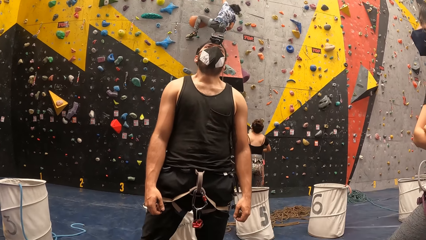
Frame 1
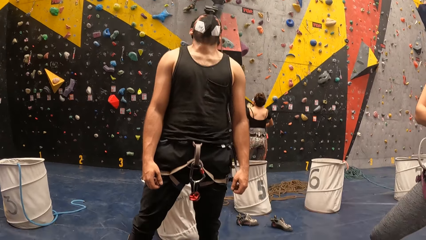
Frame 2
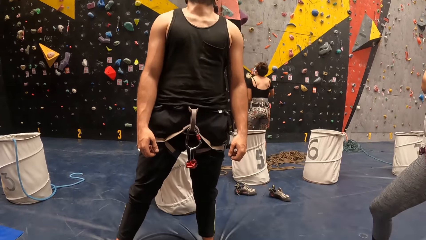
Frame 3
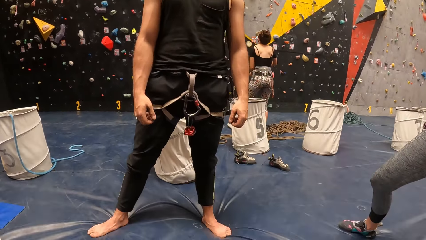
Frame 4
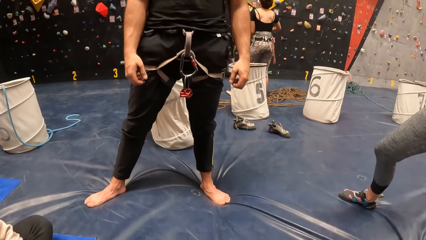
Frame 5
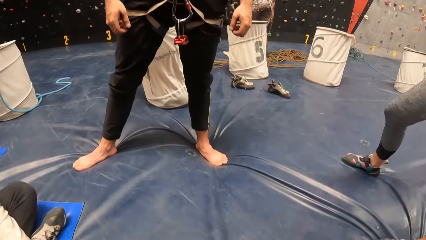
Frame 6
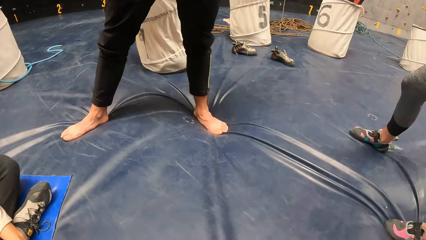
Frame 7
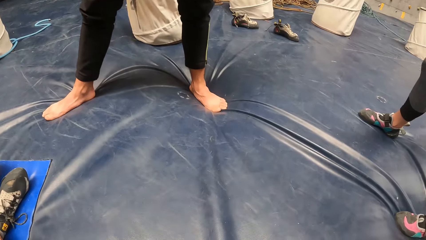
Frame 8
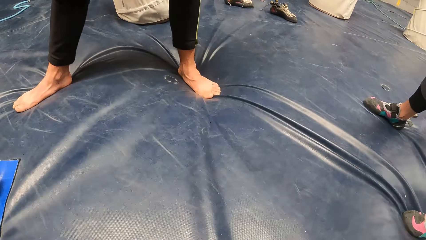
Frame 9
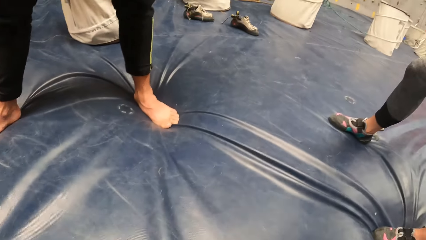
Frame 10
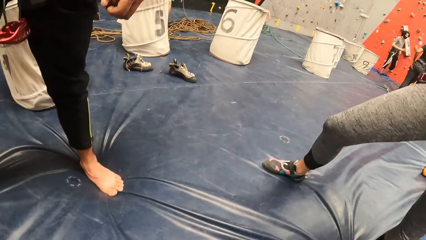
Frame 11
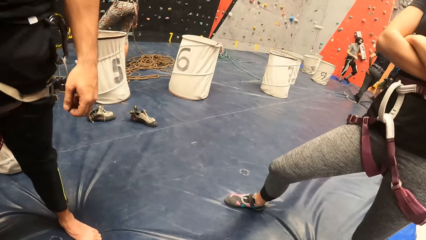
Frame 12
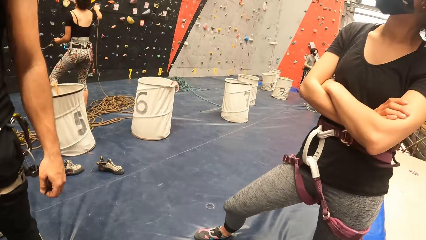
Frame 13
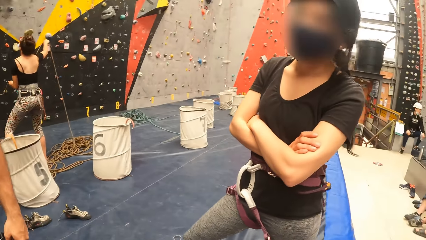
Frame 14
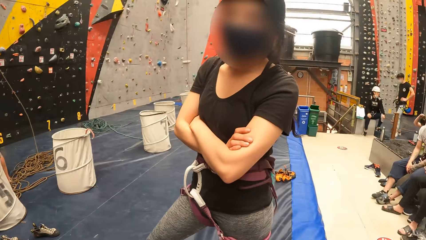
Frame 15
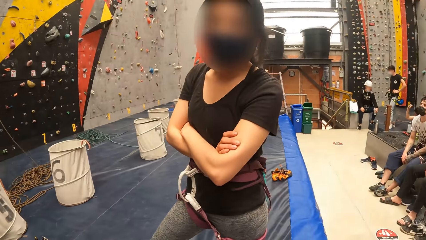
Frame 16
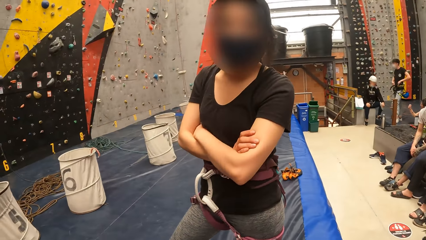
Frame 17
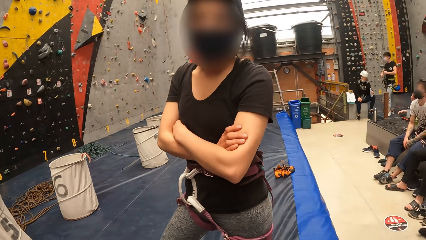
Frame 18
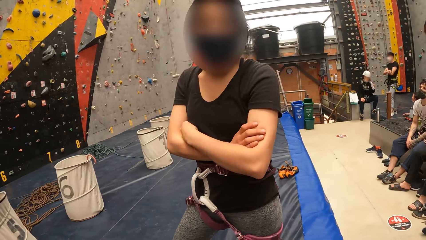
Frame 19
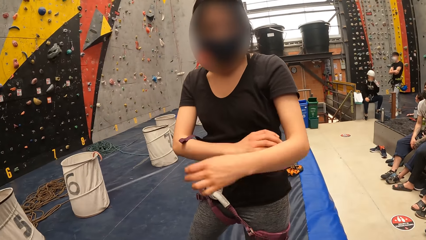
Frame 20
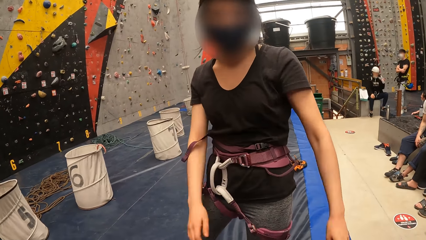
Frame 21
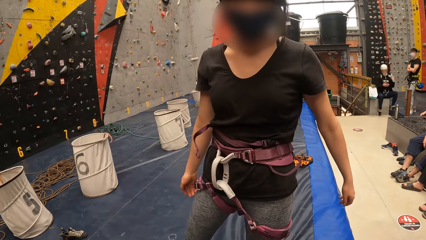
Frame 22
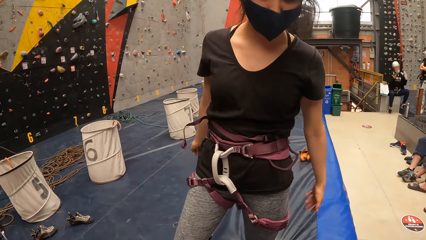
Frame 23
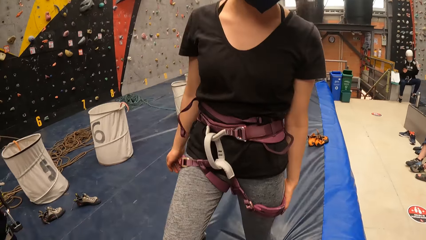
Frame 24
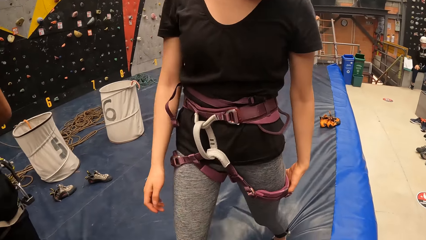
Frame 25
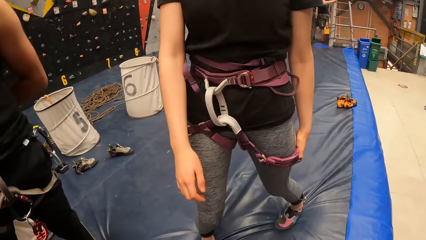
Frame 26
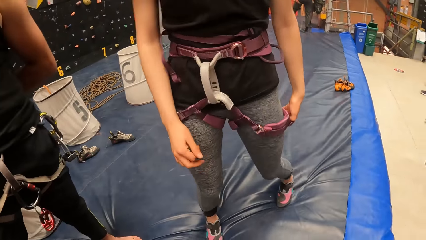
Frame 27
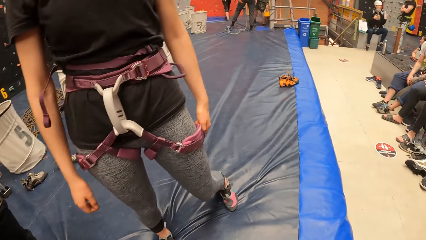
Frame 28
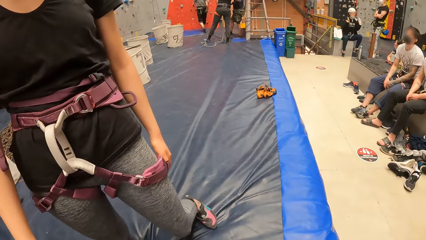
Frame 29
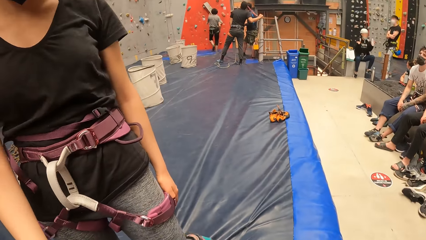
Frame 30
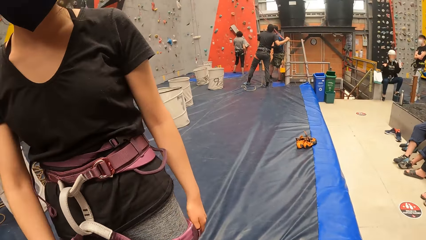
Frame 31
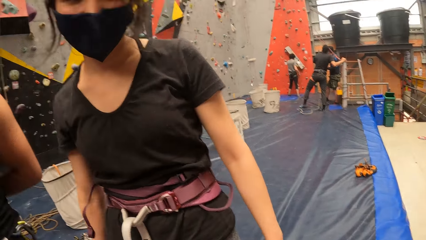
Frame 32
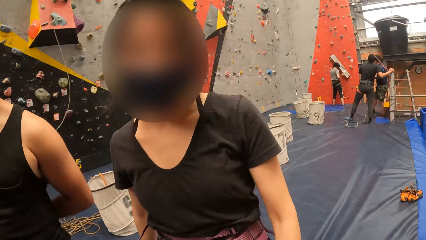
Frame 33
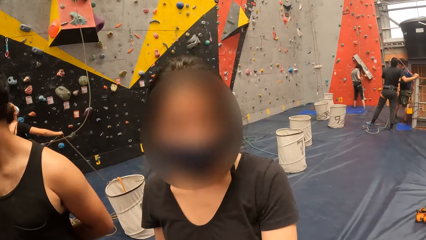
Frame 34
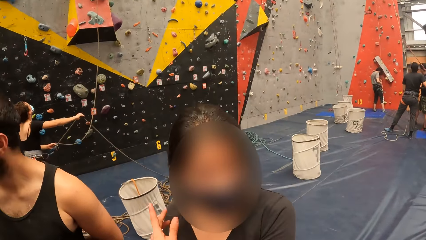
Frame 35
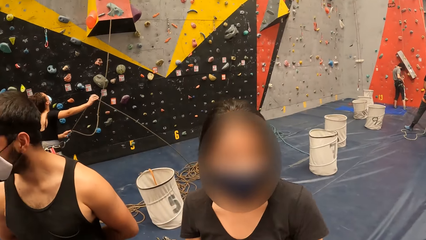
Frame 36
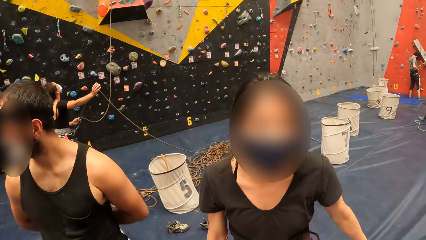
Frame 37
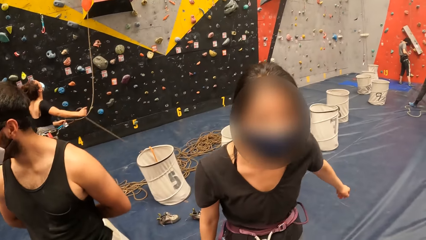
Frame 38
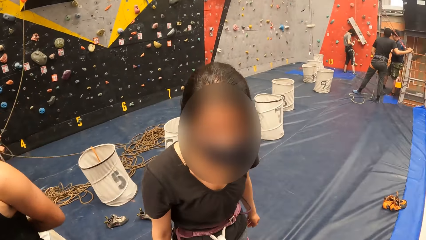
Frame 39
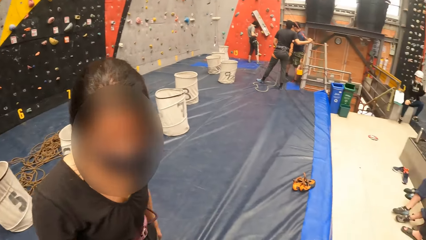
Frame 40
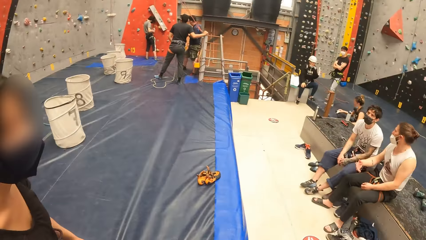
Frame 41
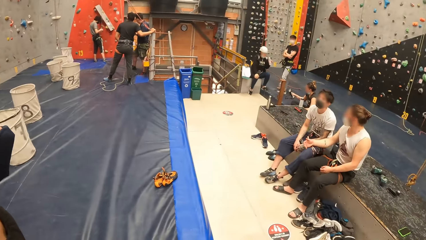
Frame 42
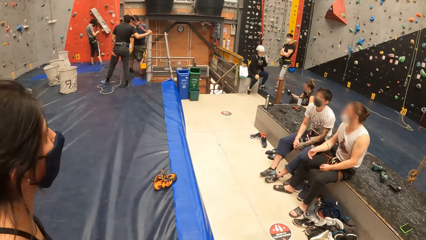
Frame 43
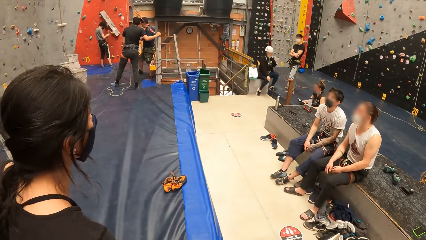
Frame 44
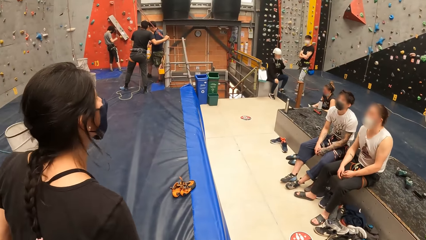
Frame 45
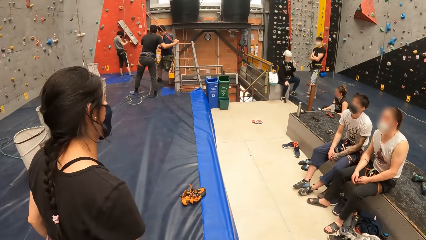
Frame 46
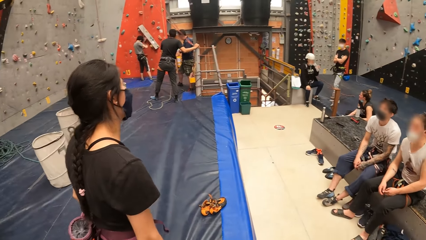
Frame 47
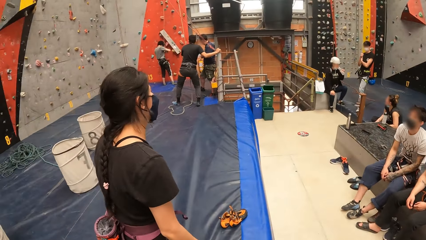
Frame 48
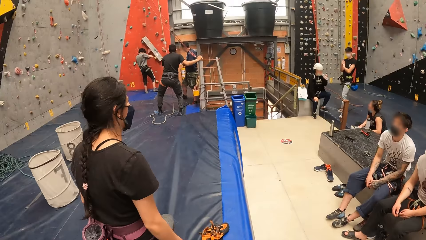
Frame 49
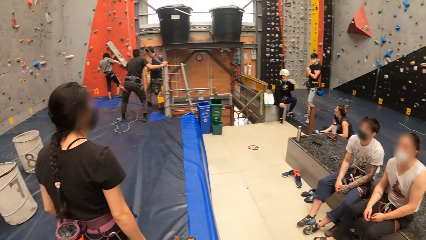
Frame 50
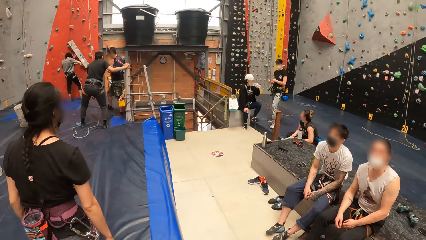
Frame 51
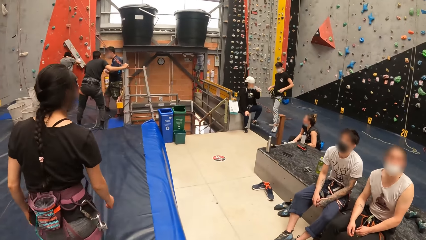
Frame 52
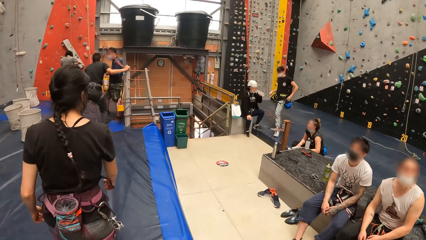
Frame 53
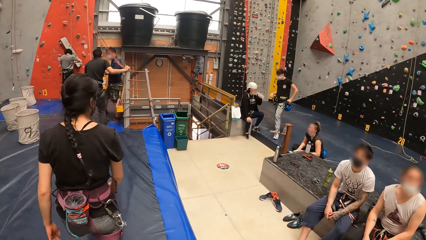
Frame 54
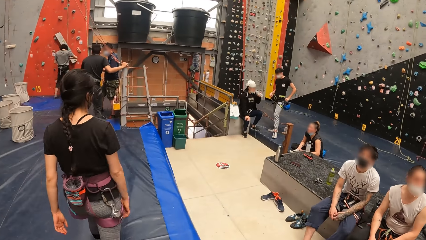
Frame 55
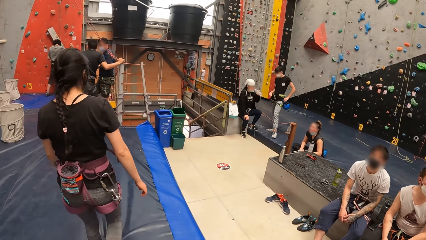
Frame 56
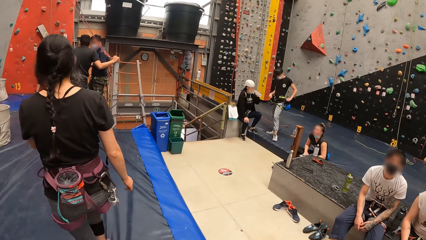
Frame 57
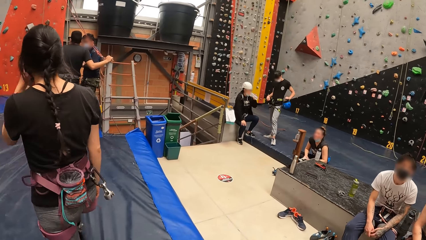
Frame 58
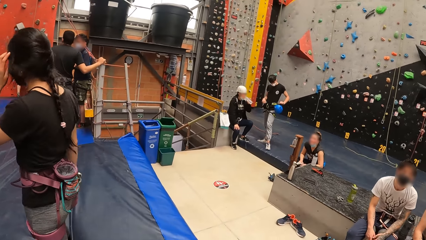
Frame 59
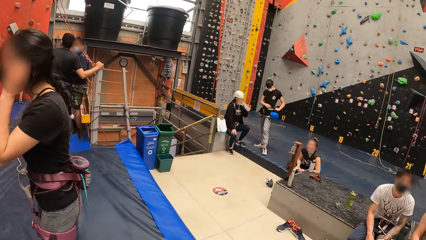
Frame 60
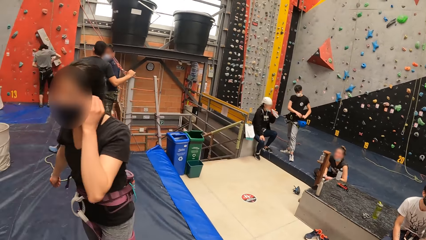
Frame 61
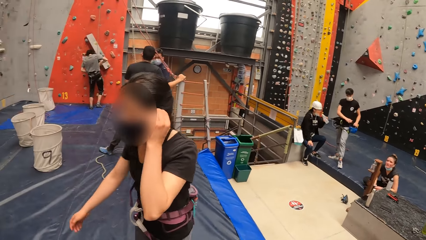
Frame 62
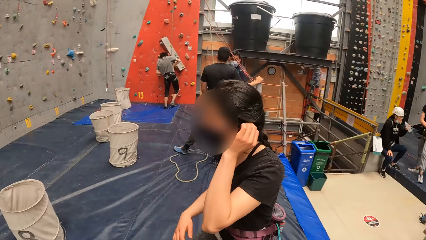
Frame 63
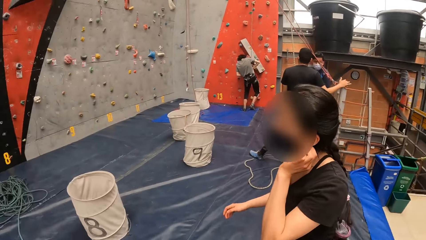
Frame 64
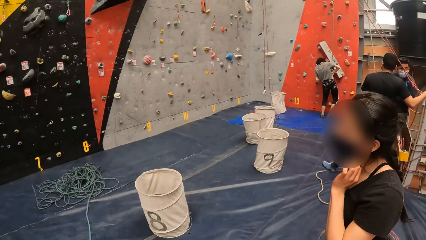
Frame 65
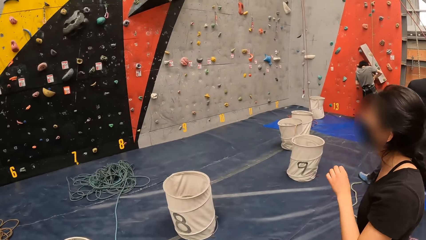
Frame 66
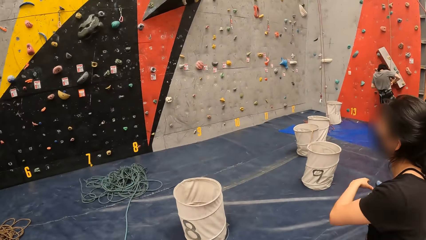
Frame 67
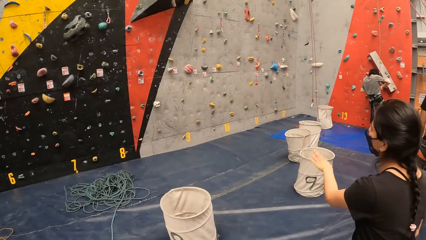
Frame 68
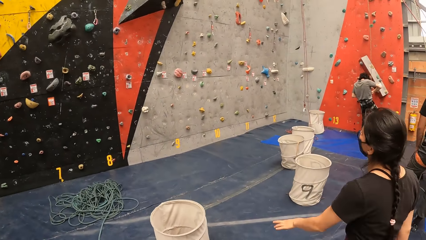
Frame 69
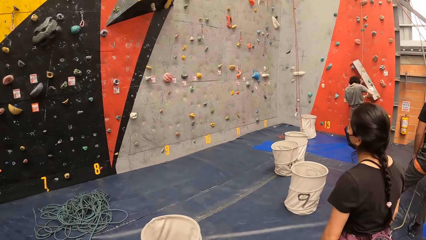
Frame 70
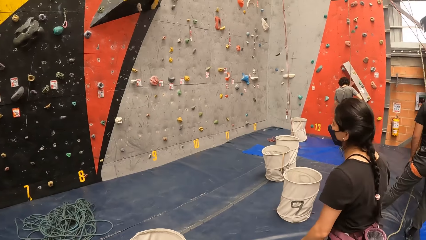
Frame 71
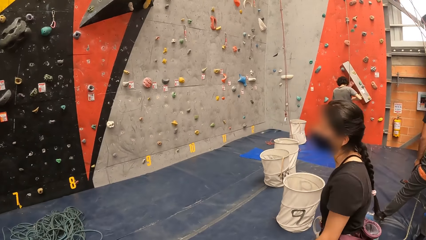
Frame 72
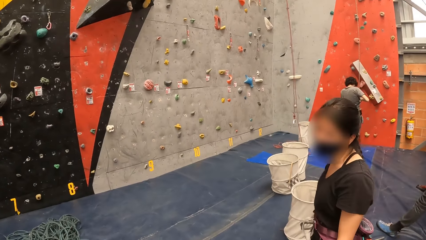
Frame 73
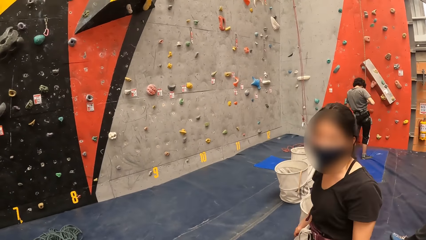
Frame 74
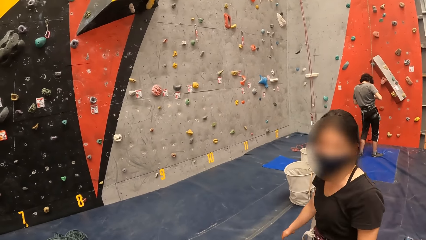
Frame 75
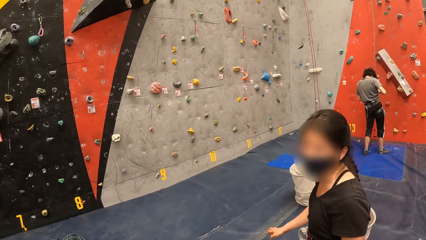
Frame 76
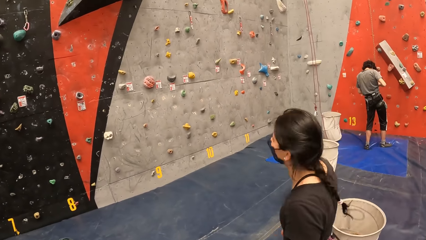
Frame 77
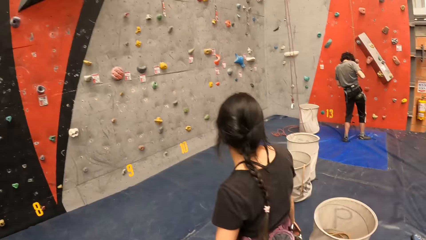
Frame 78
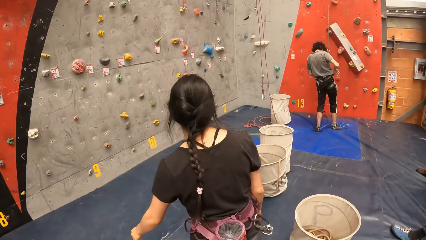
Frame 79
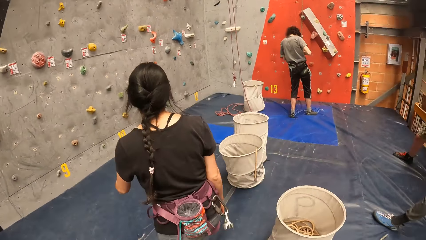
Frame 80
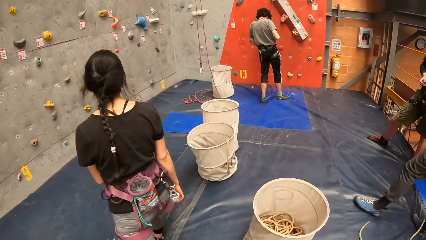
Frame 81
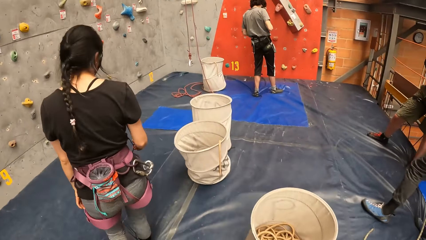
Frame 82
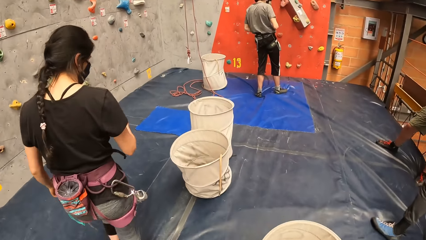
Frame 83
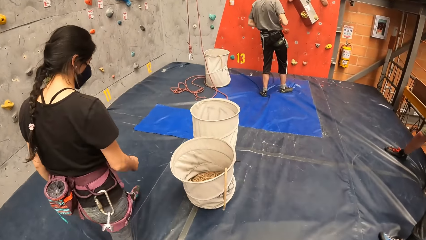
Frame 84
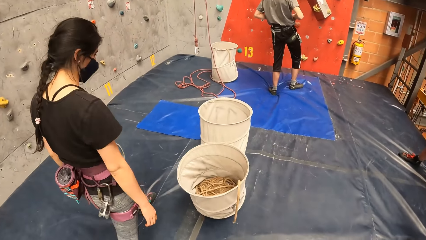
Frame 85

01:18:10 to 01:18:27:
The camera wearer looks around the indoor wall climbing. They walk around.
